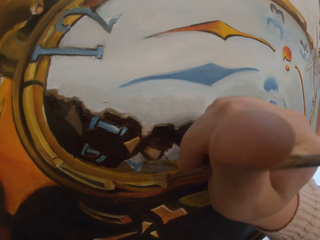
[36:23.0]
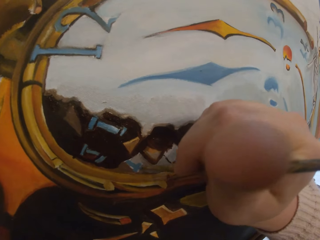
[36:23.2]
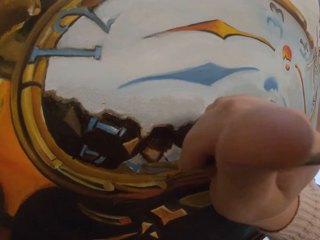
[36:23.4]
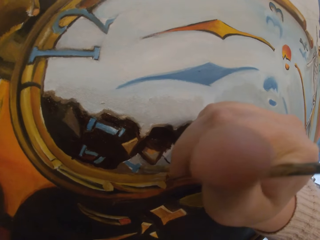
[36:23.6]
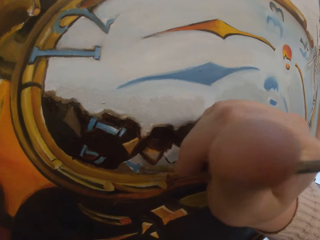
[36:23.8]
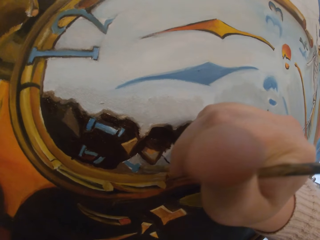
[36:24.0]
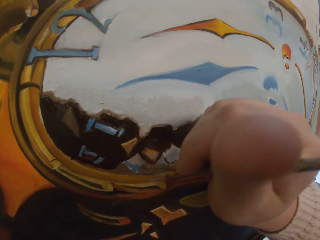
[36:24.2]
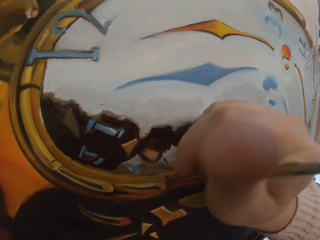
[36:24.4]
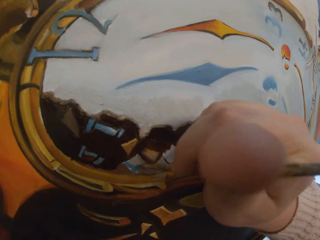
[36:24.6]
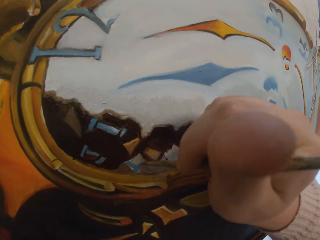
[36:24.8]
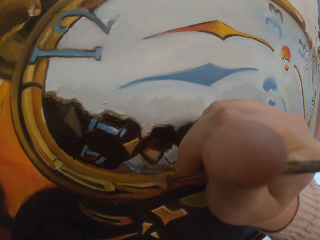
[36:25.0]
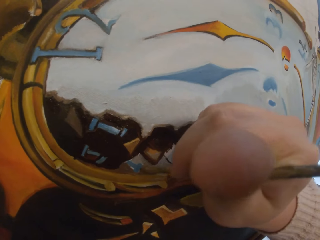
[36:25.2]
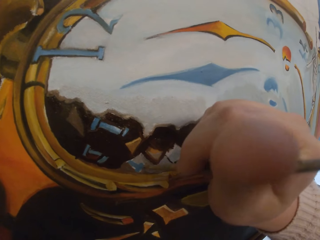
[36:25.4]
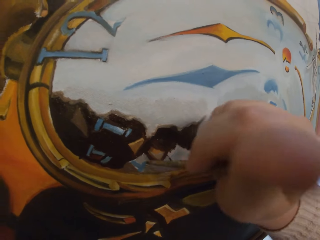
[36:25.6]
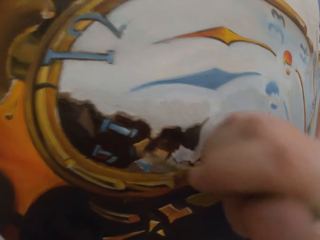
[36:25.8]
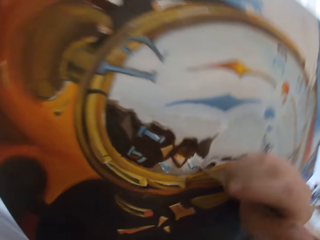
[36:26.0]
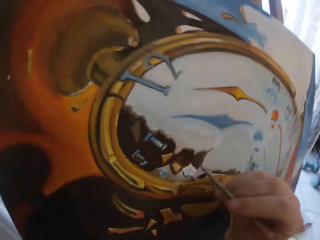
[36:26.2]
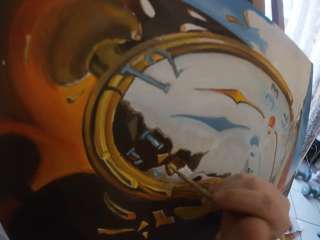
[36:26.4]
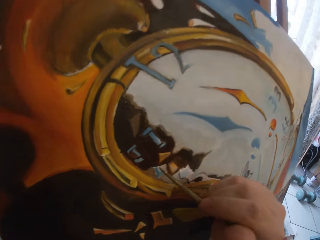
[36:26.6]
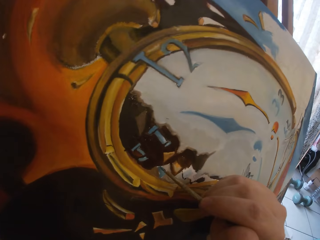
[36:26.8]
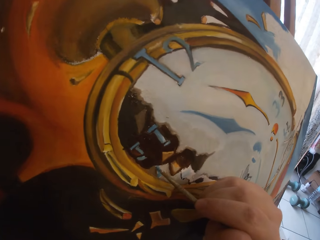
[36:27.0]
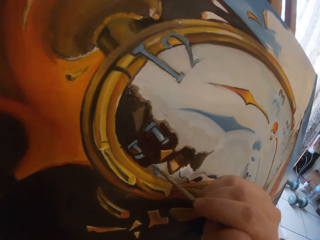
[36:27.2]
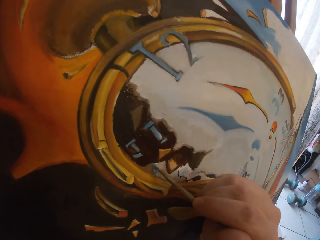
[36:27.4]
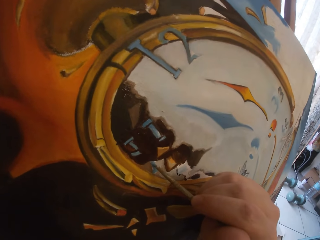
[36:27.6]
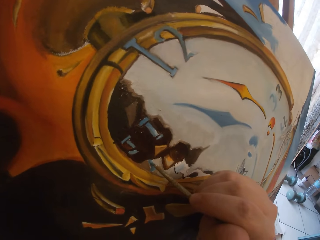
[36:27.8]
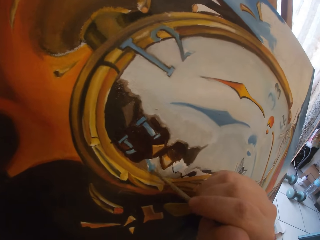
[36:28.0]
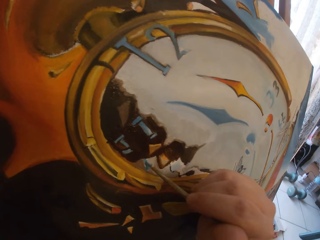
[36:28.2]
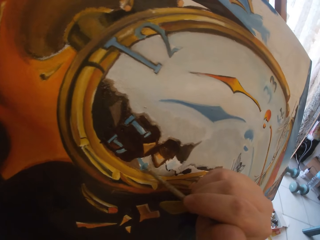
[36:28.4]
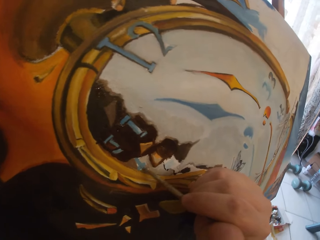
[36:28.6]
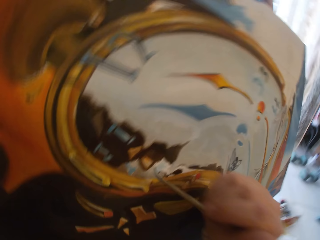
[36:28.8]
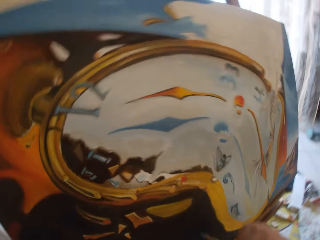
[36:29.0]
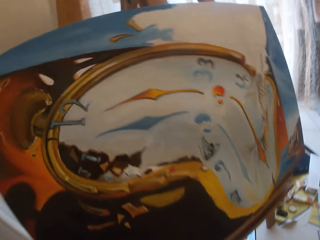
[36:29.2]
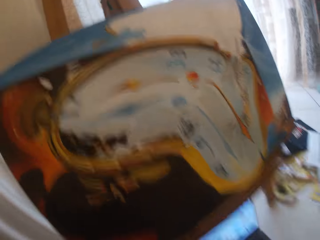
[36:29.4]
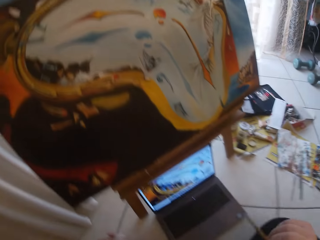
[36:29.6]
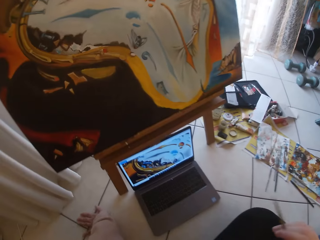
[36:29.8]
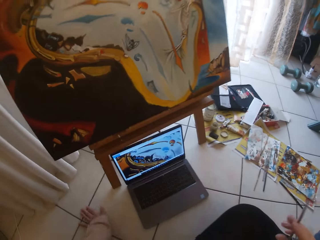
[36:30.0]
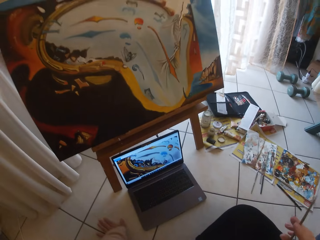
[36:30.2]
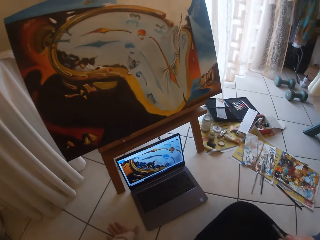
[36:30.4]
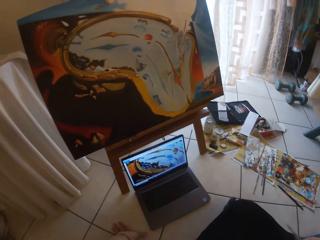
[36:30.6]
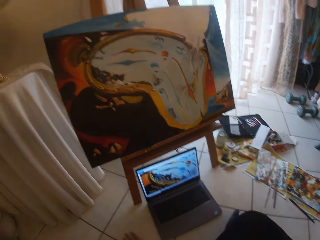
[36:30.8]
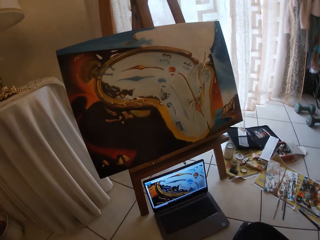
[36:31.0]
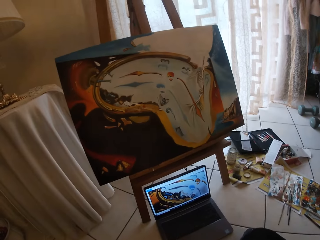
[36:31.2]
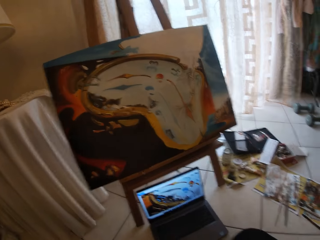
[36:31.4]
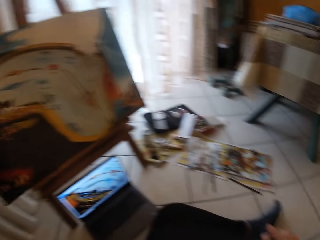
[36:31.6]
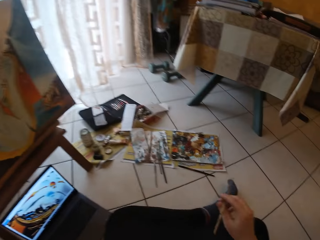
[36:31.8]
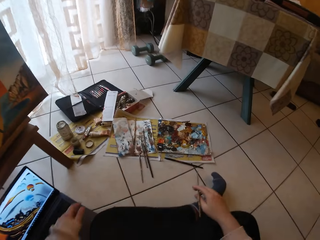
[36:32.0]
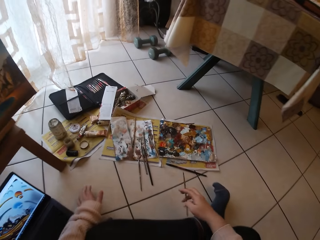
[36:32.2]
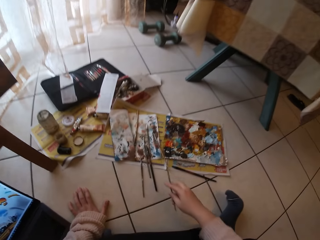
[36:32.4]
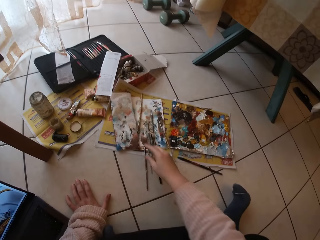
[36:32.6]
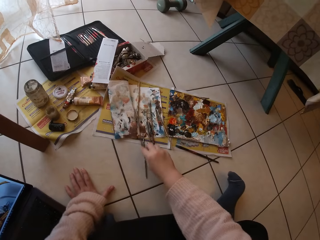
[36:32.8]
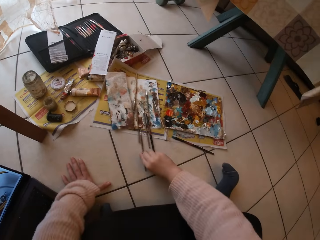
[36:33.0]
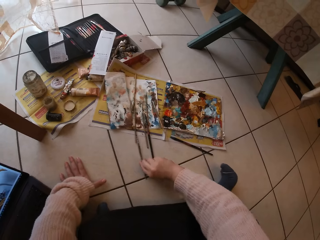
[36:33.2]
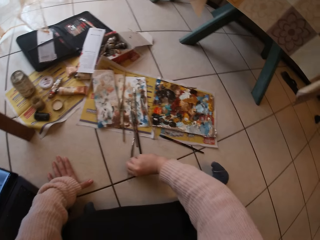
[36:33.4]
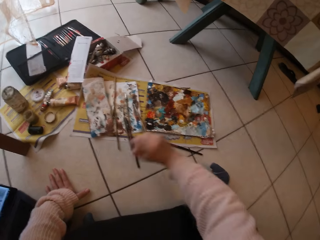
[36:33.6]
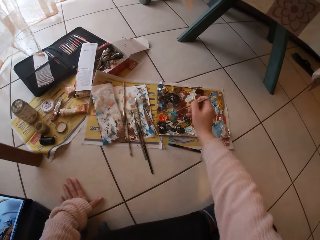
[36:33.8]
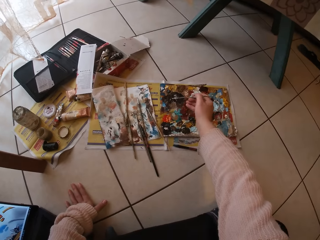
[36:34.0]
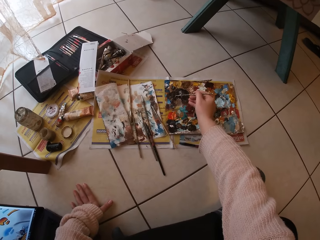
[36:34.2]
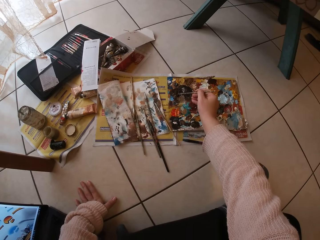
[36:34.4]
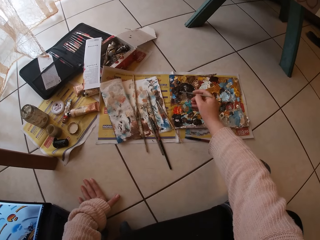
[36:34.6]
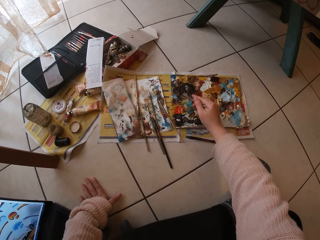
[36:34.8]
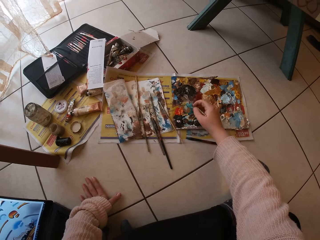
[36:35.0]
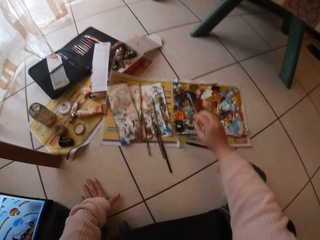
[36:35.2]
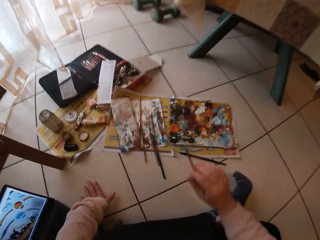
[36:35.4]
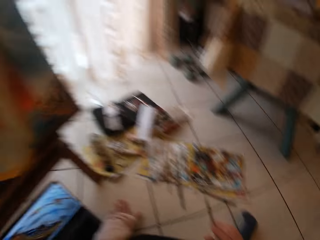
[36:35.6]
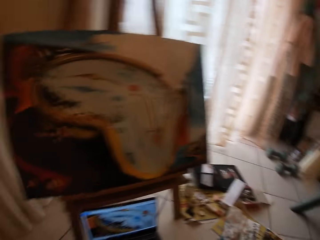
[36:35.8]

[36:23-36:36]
The camera wearer stops painting. She moves backwards. She paints a canvas with a paintbrush. She takes her hand off the canvas board. She stops painting. She moves backwards. She looks around. She turns around. She drops the paintbrush on the paper on the floor. She picks up another paintbrush from the paper. She touches paint on the paper paint palette with the paintbrush.

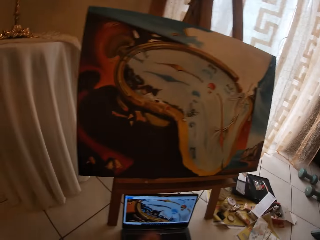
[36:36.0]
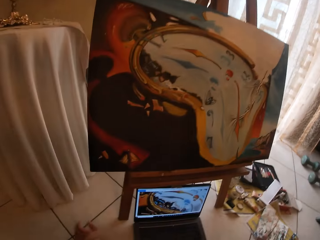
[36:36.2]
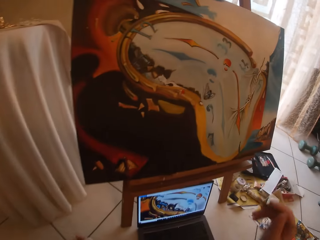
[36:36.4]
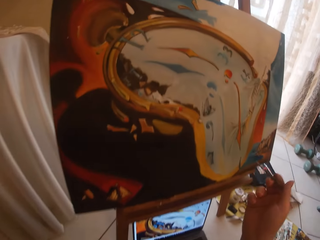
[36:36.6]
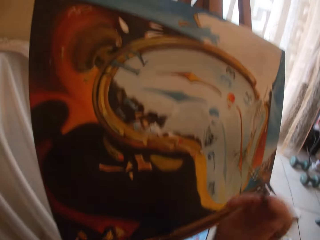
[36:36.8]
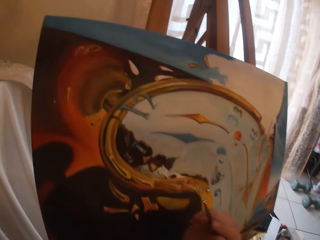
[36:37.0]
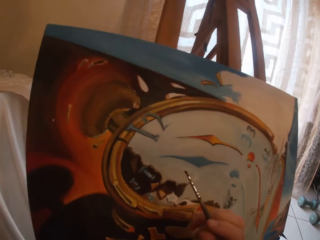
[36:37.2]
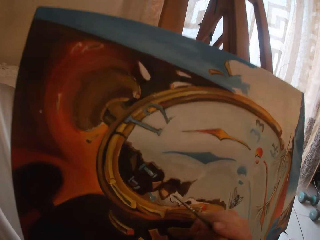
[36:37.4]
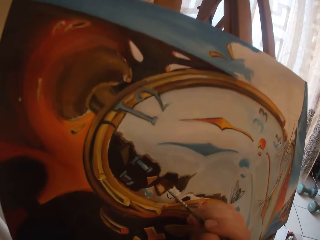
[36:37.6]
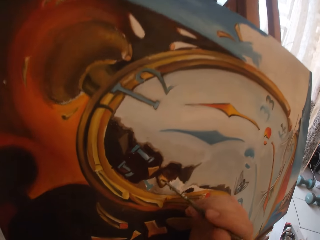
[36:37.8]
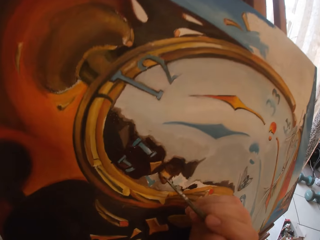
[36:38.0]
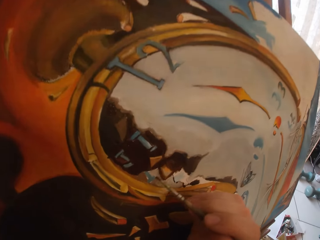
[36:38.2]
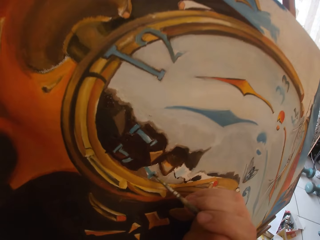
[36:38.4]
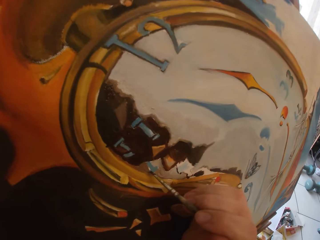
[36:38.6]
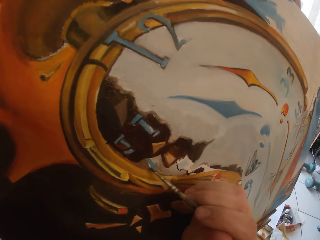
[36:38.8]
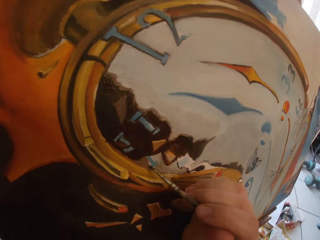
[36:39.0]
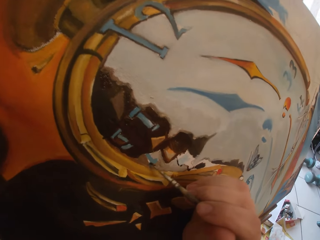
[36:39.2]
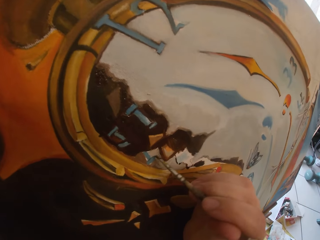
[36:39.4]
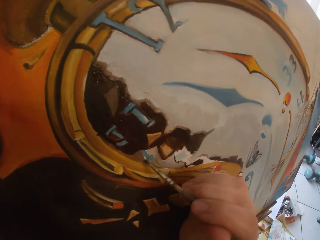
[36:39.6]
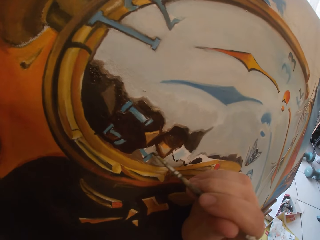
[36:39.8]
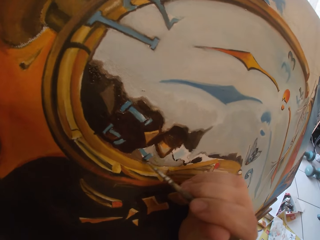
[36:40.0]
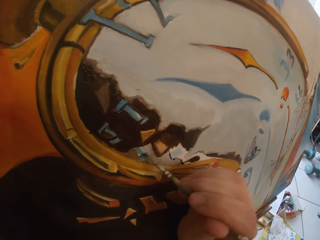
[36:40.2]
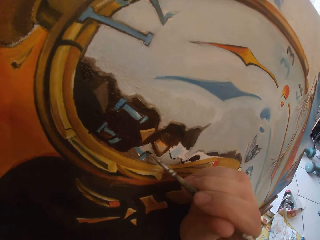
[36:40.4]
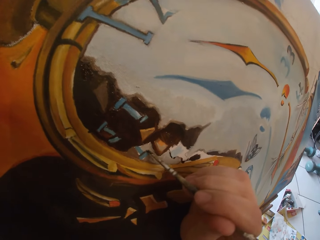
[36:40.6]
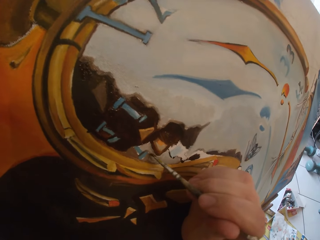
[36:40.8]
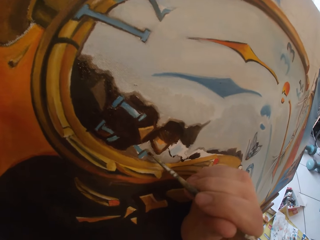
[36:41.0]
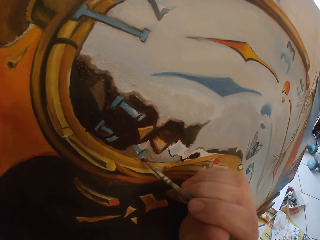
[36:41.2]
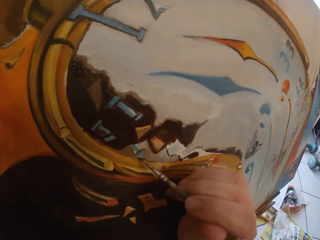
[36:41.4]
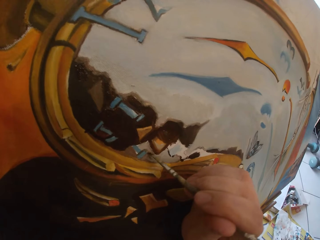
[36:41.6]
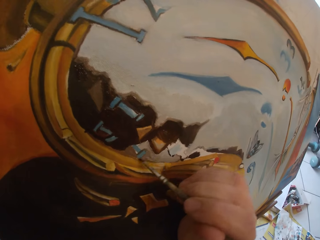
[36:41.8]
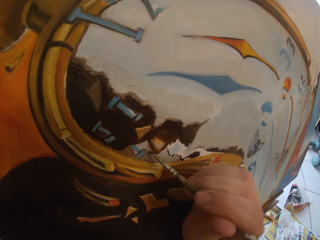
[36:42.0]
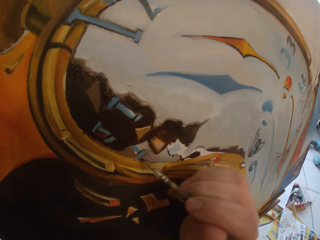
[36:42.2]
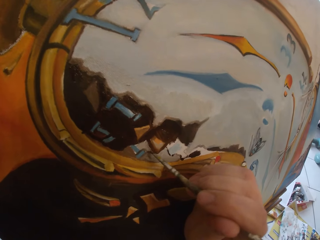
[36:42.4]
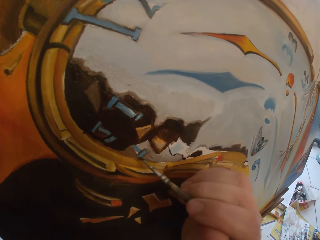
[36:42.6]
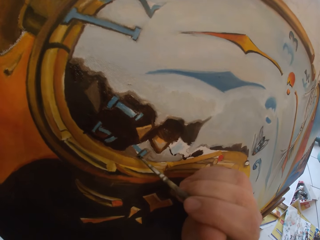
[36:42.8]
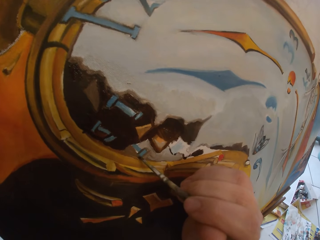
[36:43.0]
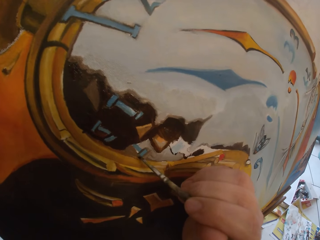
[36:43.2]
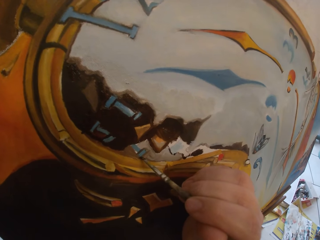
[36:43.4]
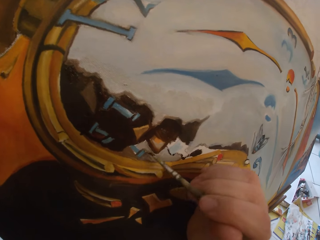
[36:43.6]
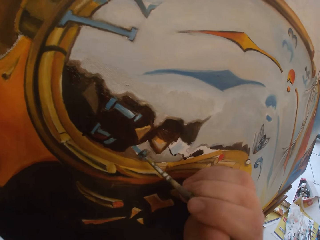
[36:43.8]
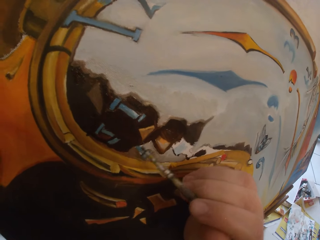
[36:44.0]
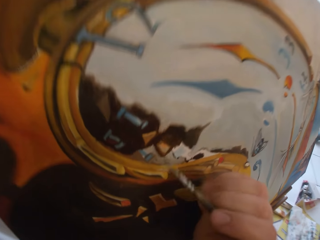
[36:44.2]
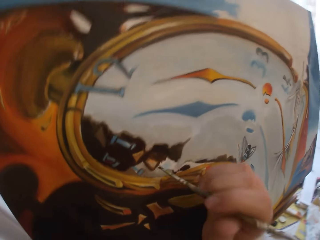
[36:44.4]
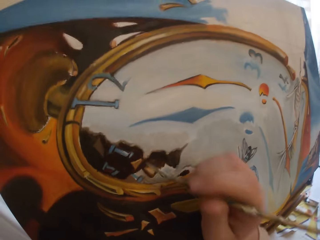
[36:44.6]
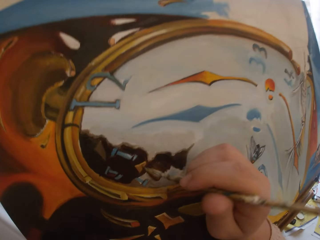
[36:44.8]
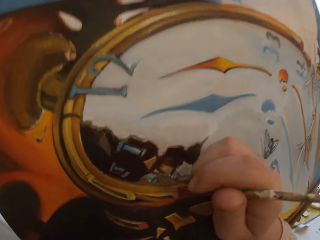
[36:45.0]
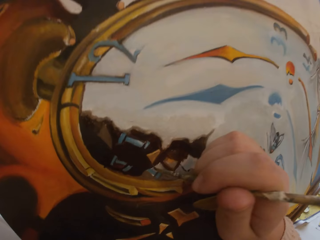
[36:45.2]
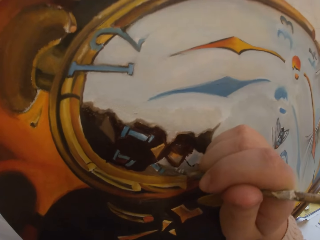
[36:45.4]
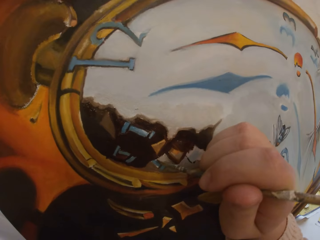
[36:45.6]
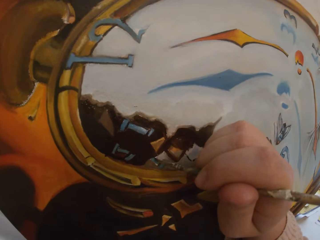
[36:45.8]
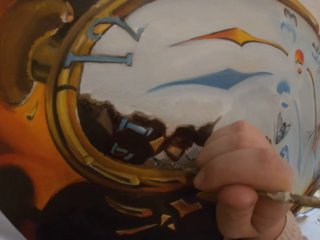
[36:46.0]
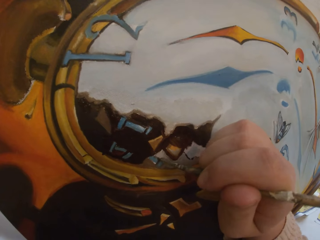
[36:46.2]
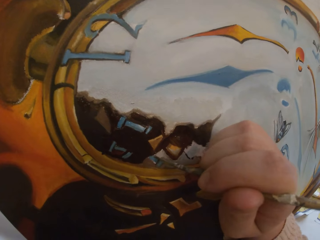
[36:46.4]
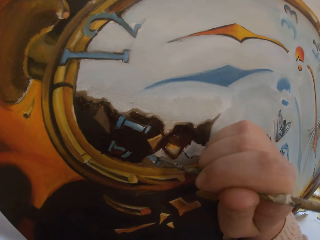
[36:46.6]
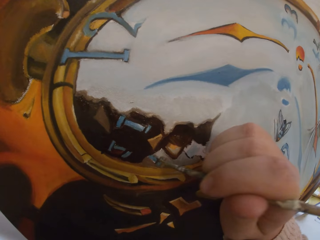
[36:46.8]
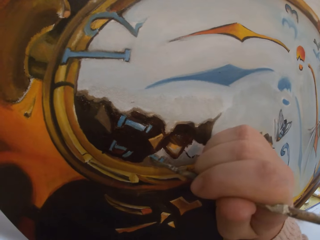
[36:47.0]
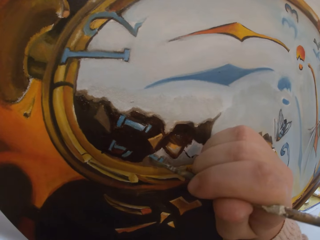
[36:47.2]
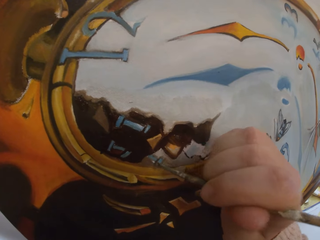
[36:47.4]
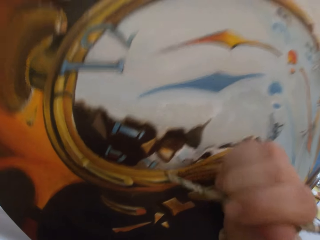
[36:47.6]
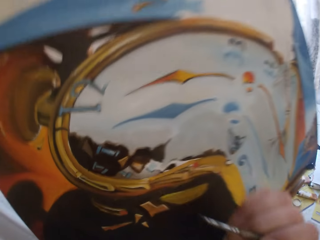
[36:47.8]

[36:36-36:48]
The camera wearer turns around. They move closer to the canvas. They paint the canvas with a paintbrush. They move backwards. They paint the canvas with the paintbrush.
